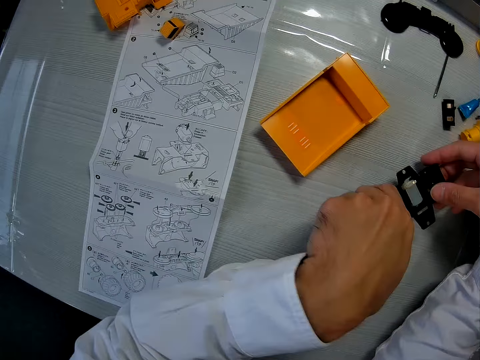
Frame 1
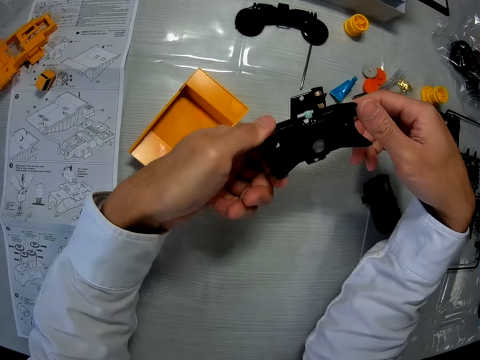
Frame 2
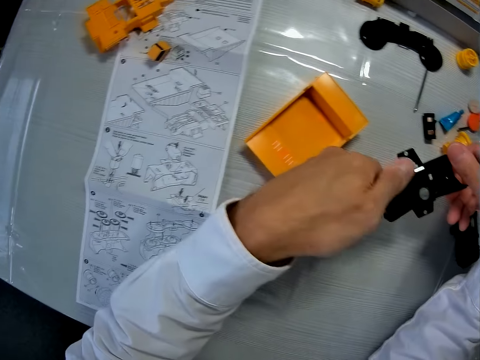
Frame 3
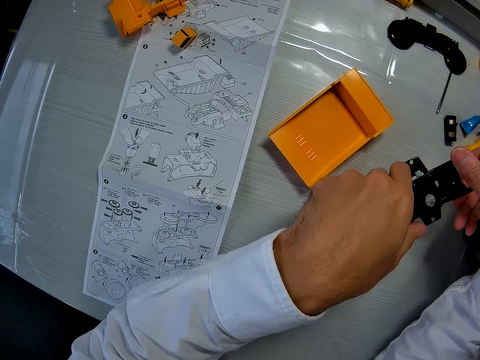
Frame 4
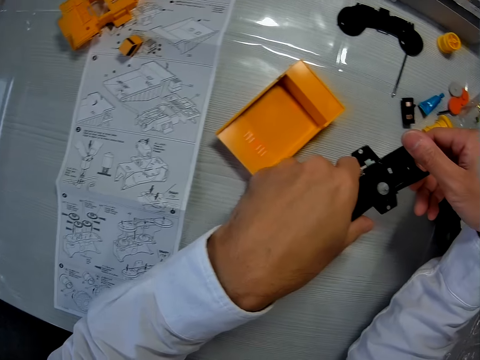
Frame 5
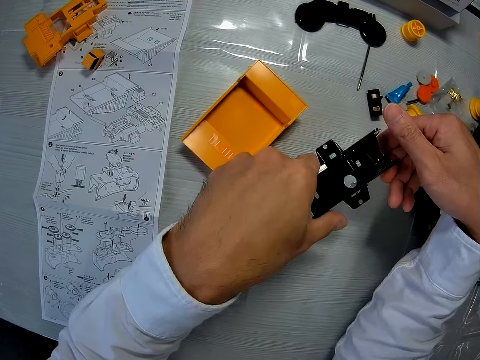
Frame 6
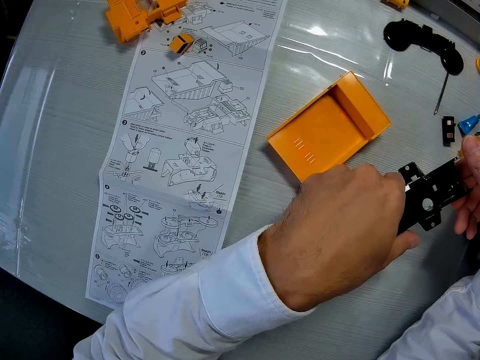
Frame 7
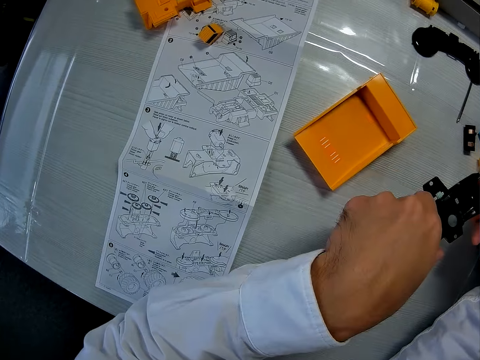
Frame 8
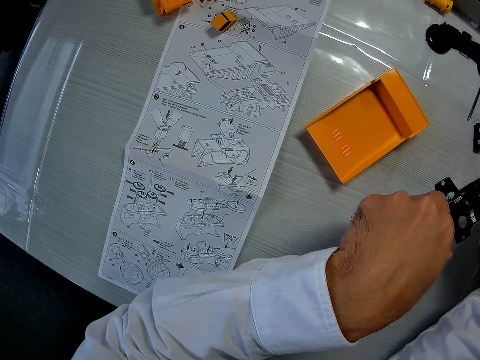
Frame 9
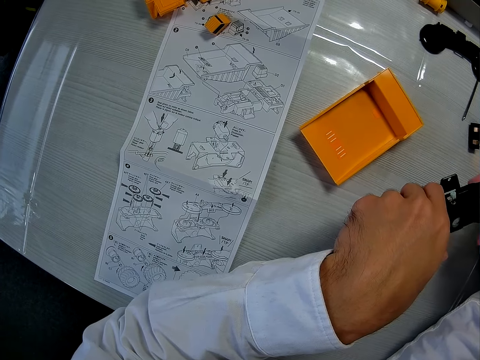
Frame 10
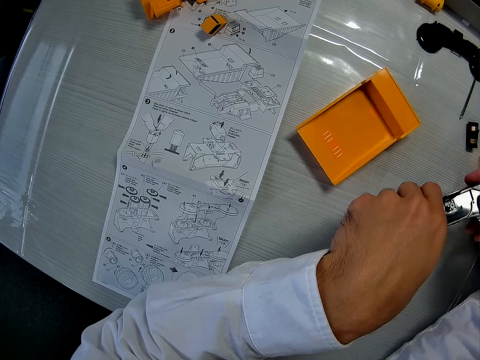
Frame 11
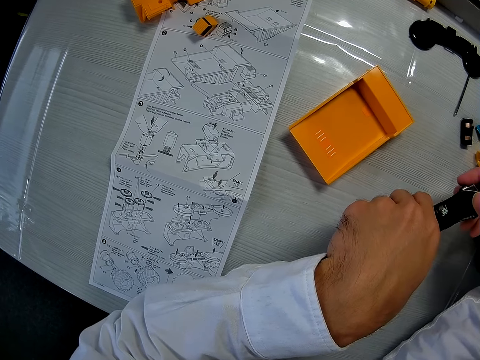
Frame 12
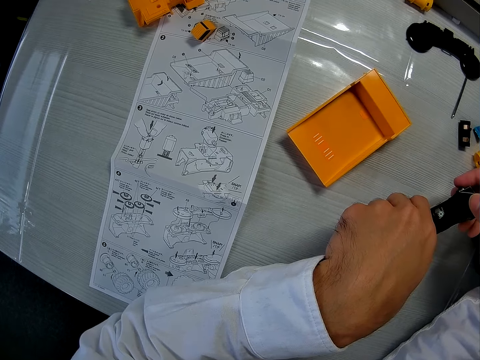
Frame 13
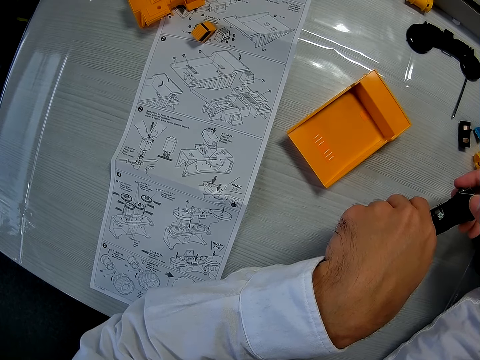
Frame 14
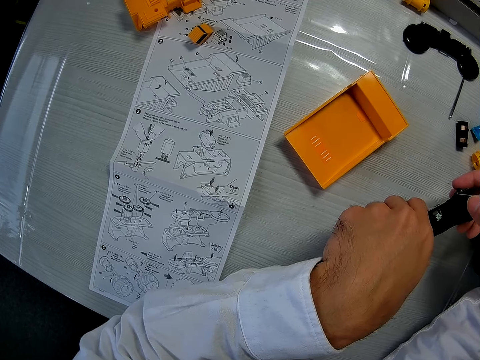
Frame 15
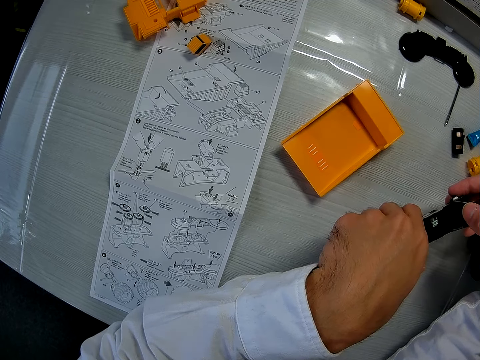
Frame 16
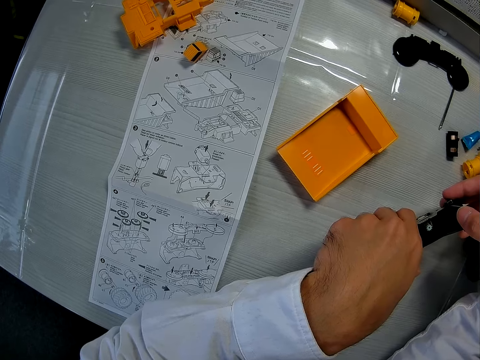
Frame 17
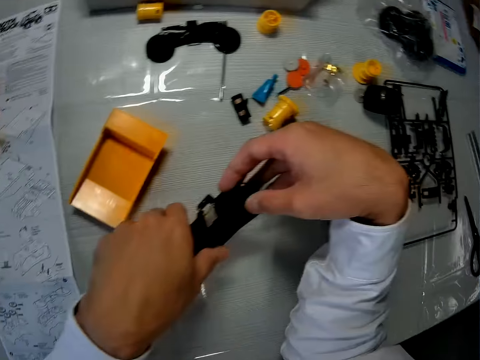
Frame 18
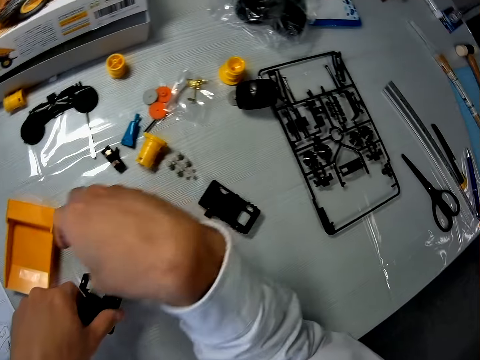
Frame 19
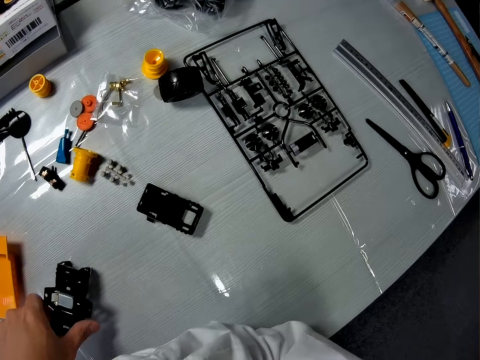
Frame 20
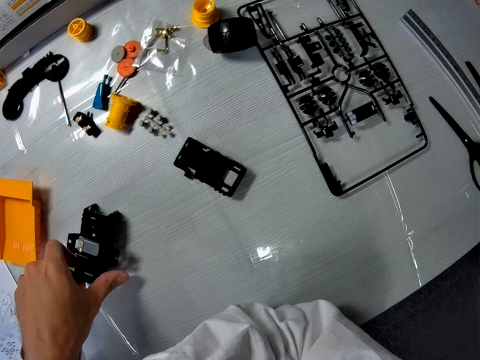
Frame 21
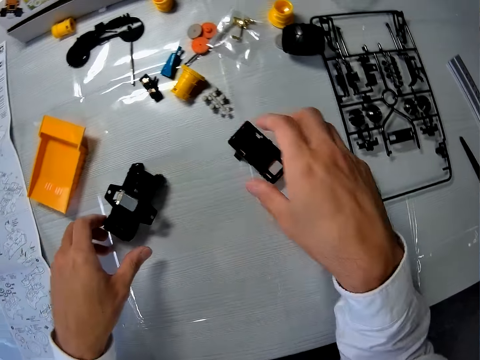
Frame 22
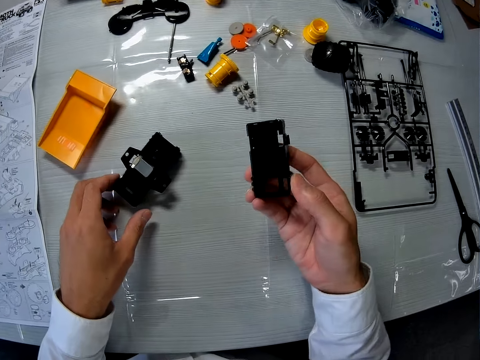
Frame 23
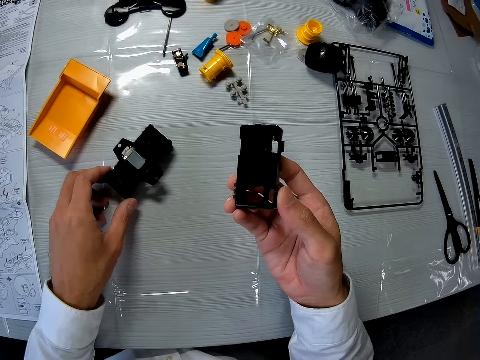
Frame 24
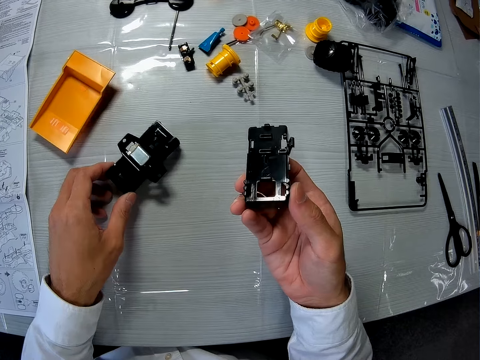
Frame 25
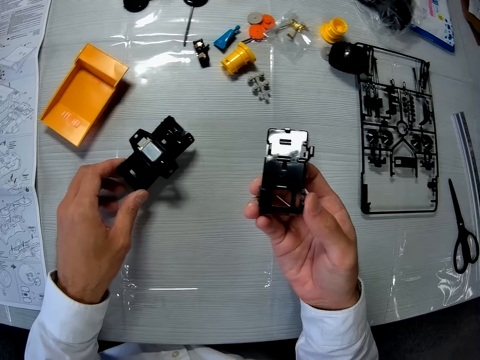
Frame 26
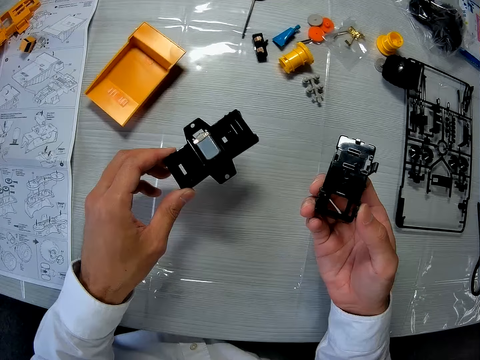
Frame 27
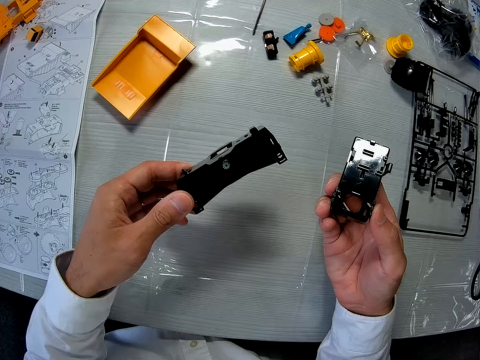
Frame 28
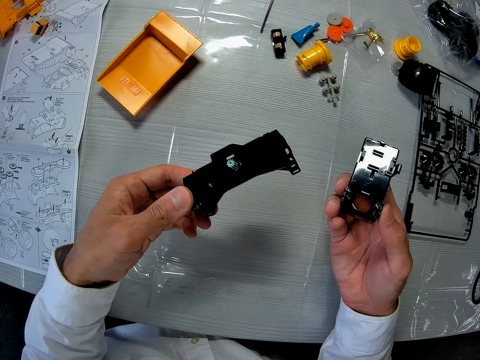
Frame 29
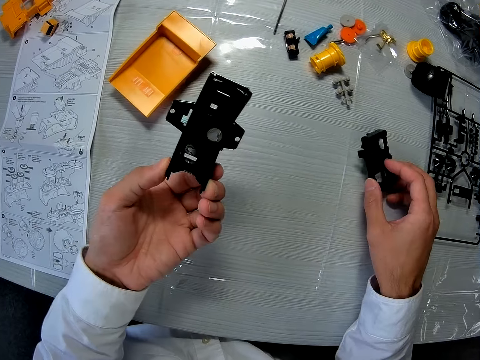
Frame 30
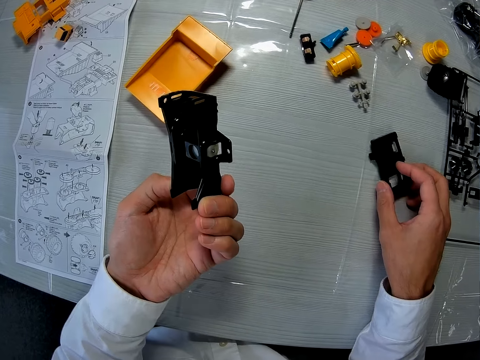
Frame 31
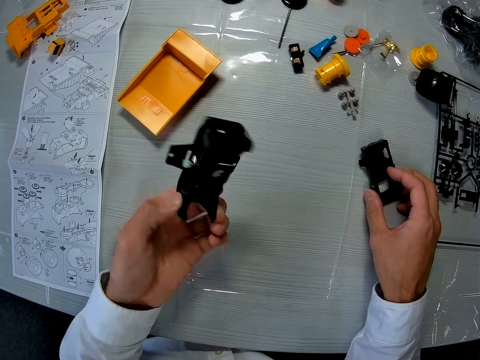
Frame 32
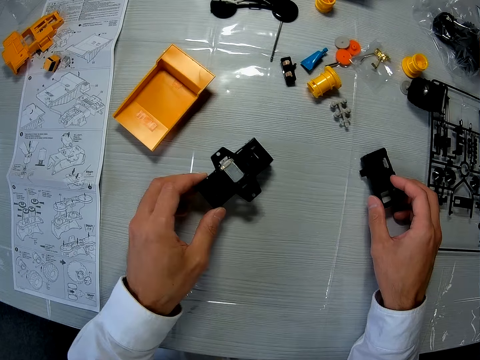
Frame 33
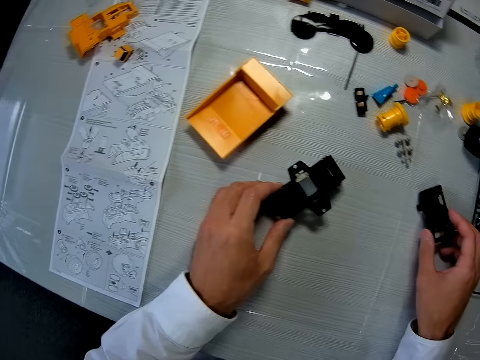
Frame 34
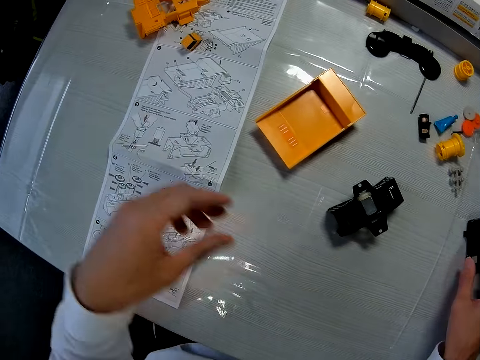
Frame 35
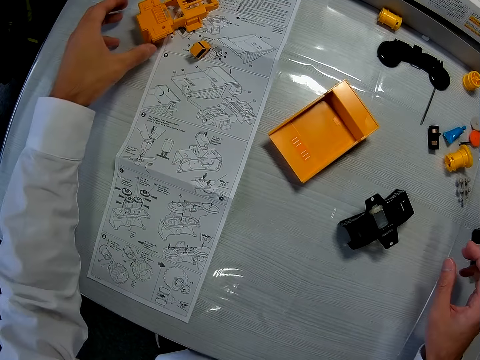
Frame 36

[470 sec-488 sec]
The camera wearer picks up another dismantled part of a toy on the table with both hands. He turns the dismantled part of the toy. He moves a camera. He turns the dismantled part of the toy. He moves the camera. He withdraws his hand. He places the dismantled part of the toy on the table. He picks up the toy car's part on the table with his right hand. He lifts the dismantled part of the toy. He lifts another dismantled part of the toy with his left hand. He turns the dismantled part of the toy. He places the dismantled part of the toy on the table. He turns the dismantled part of the toy. He places the other dismantled part of the toy on the table.

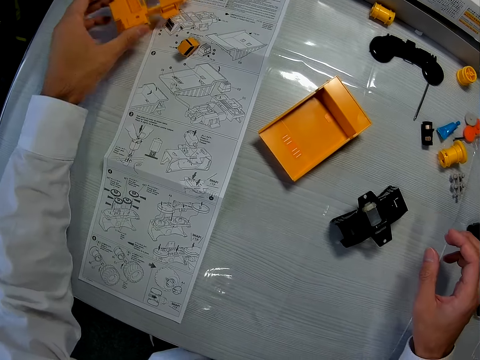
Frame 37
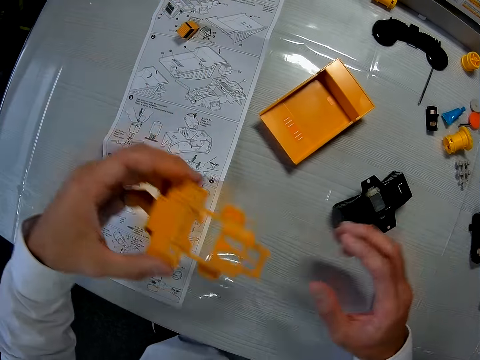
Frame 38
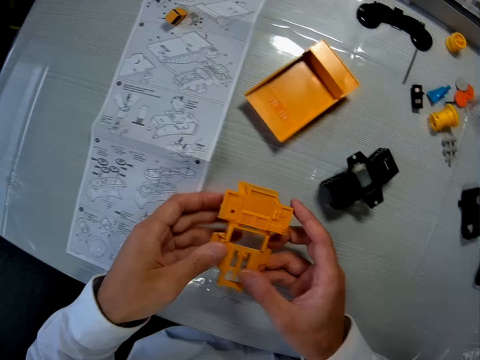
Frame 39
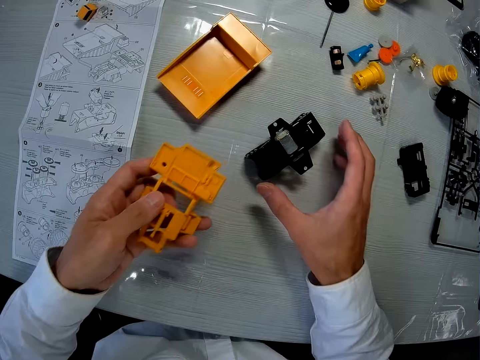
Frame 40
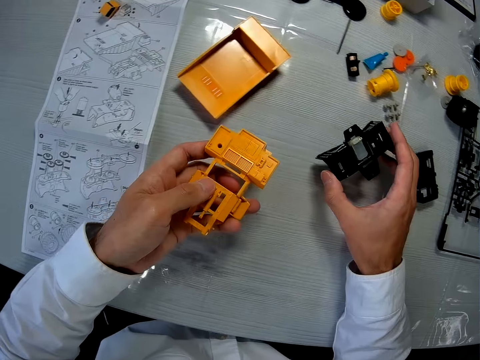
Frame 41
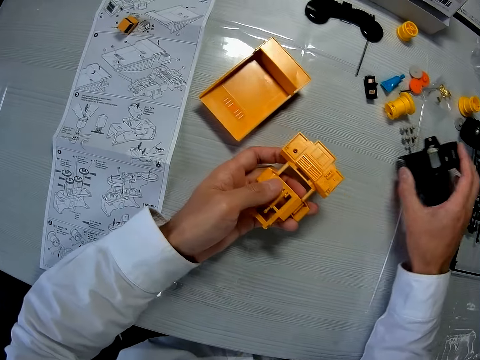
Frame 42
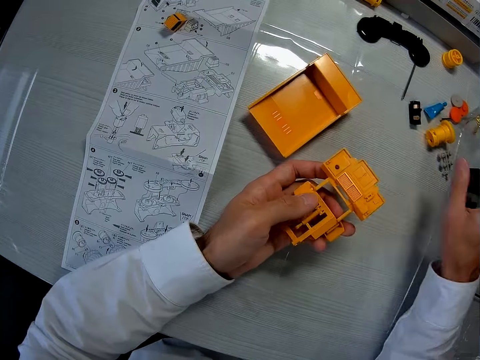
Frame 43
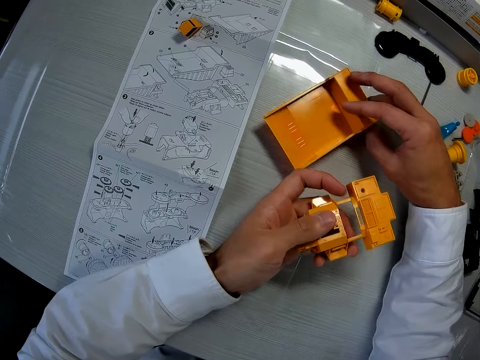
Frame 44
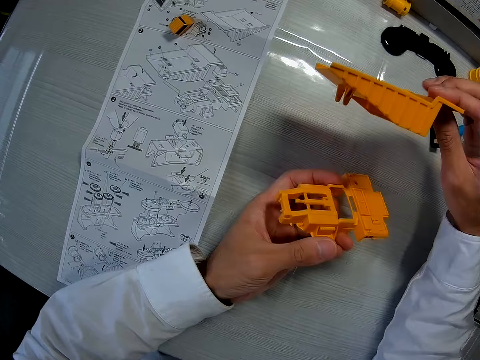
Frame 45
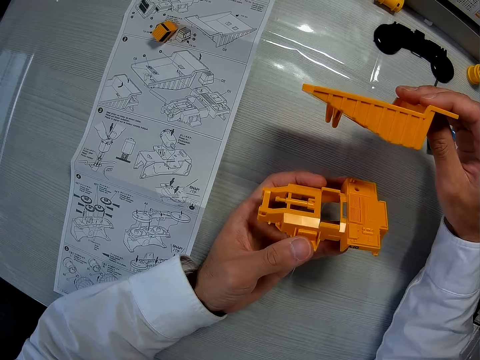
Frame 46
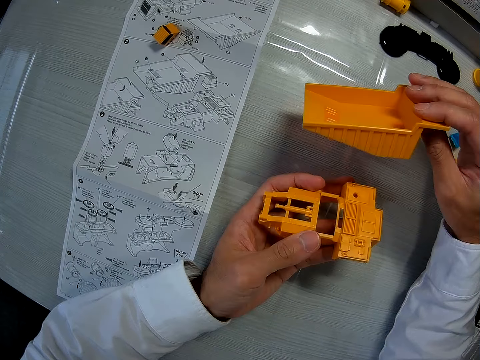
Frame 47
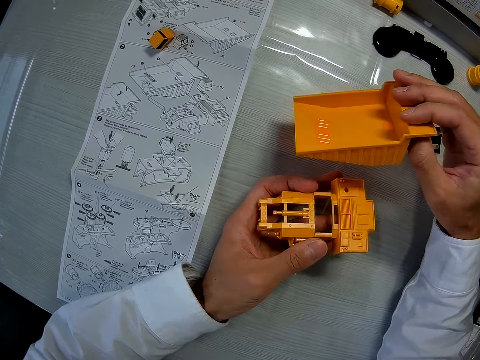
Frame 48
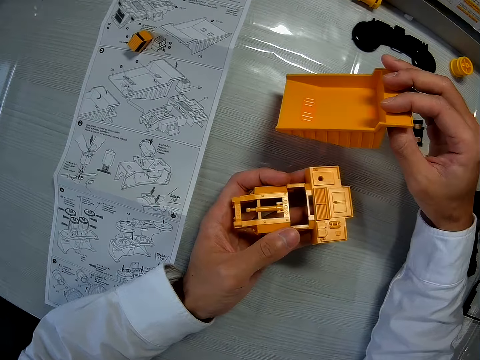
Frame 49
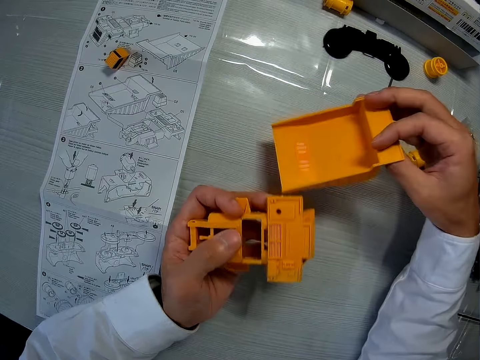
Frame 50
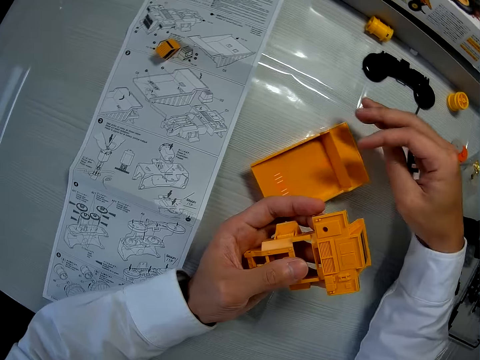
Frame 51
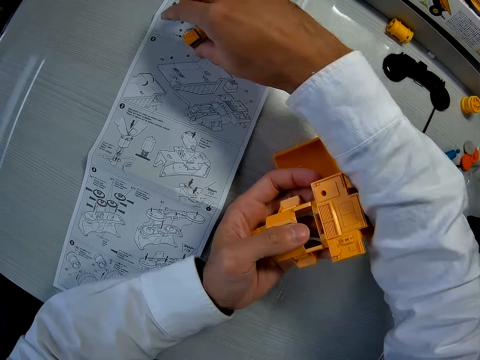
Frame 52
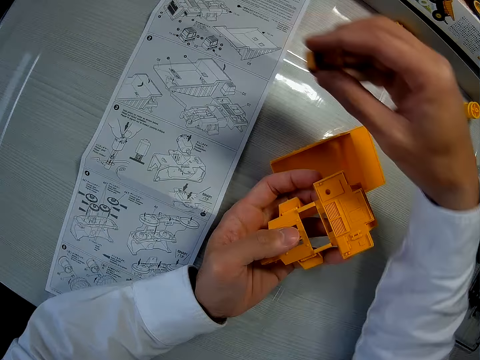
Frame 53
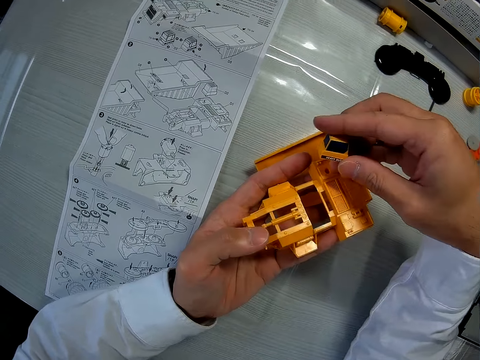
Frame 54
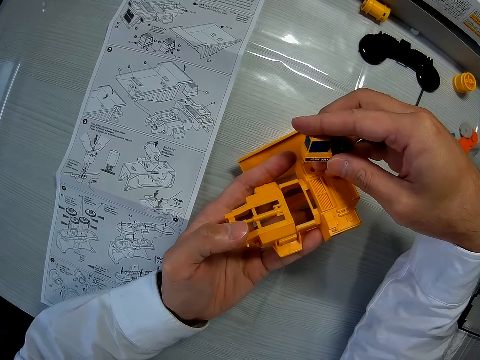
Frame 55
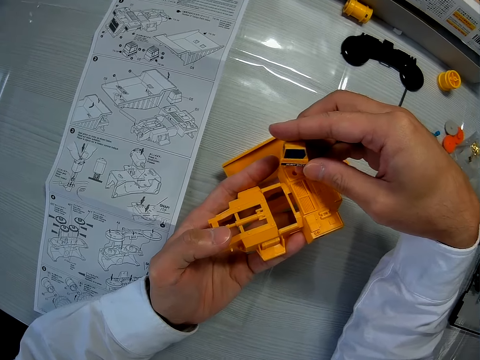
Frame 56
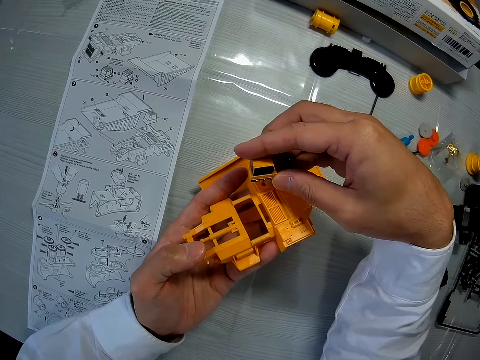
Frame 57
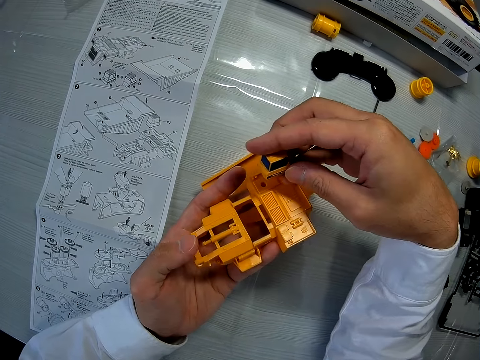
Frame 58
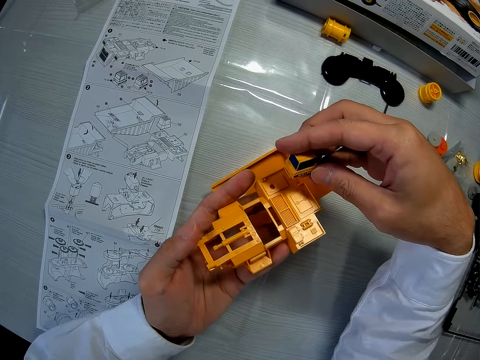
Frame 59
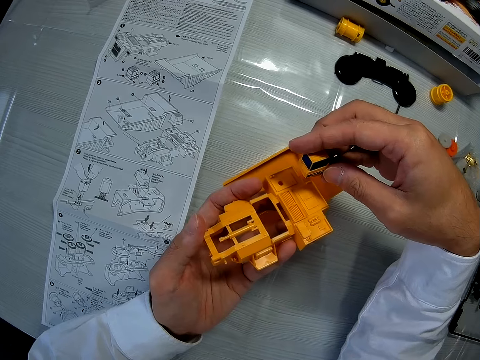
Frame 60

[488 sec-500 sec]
The camera wearer picks up another dismantled part of a toy on the table with his left hand. He holds the dismantled part of the toy. He rotates the dismantled part of the toy. He moves the toy car's part on the table with his right hand. He picks up another dismantled part of the toy. He places the dismantled part of the toy on the table. He picks up another dismantled part of the toy on the table with his right hand. He holds two dismantled parts of the toy. He places the dismantled part of the toy on the table. He picks up another dismantled part of the toy on the table with his right hand. He moves his hands.
